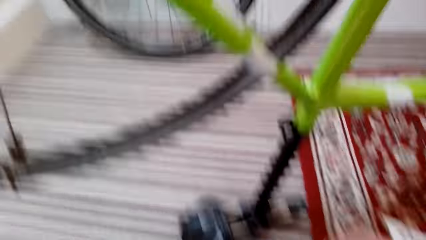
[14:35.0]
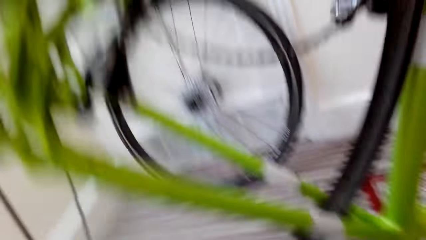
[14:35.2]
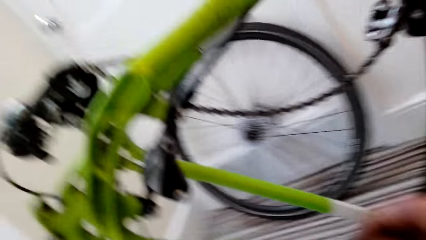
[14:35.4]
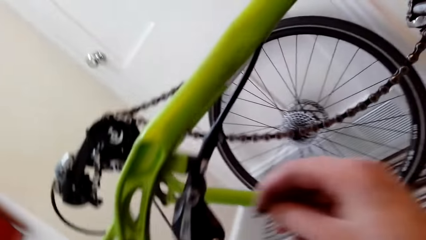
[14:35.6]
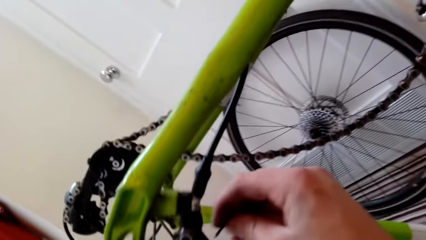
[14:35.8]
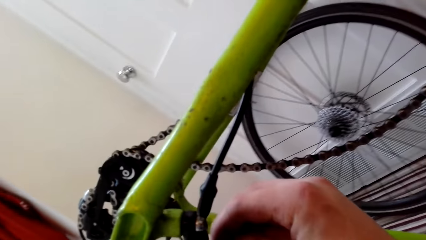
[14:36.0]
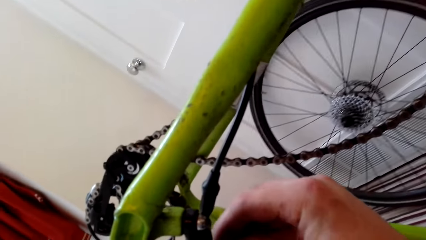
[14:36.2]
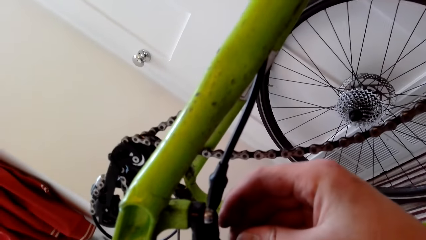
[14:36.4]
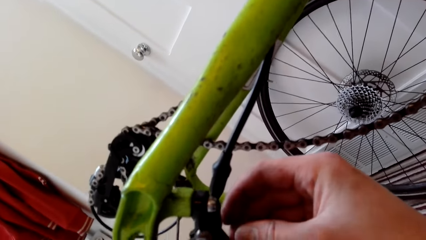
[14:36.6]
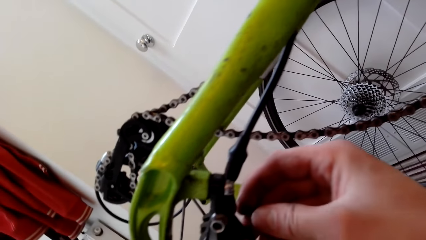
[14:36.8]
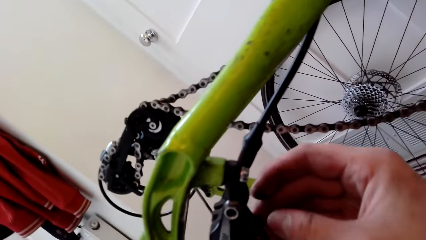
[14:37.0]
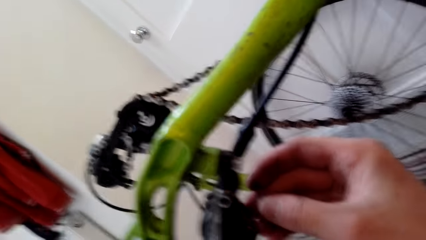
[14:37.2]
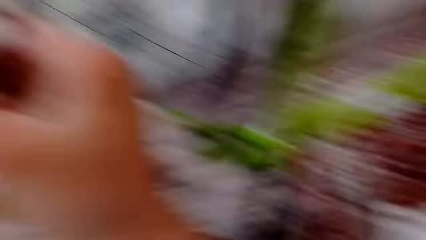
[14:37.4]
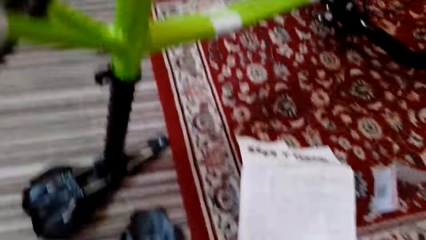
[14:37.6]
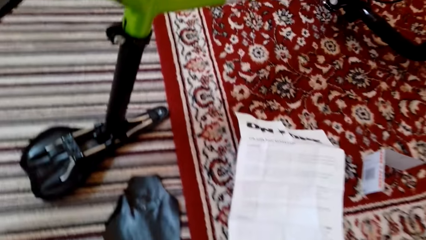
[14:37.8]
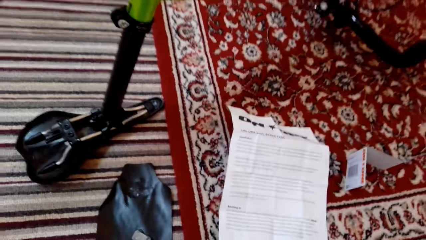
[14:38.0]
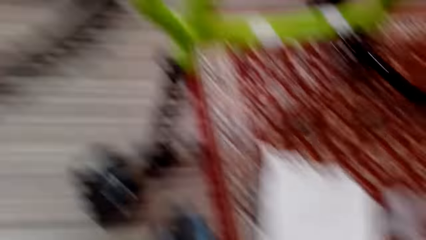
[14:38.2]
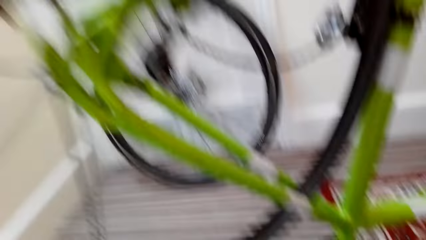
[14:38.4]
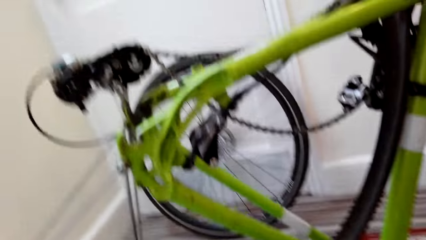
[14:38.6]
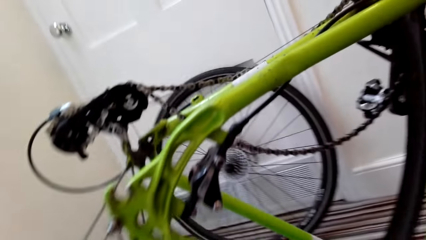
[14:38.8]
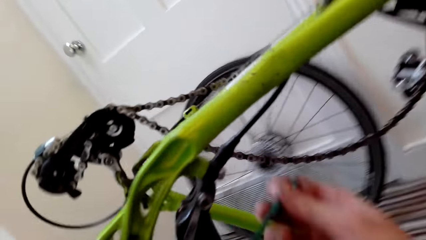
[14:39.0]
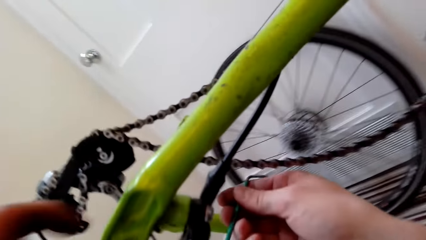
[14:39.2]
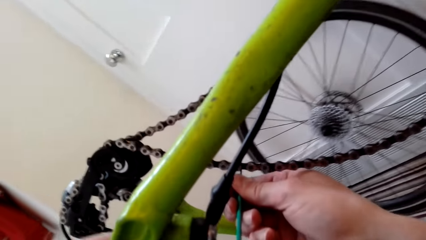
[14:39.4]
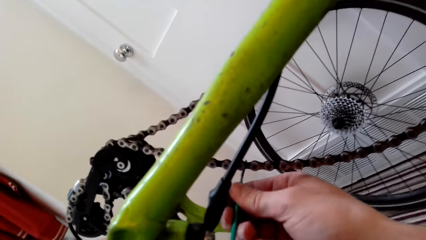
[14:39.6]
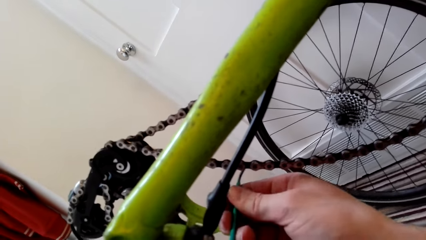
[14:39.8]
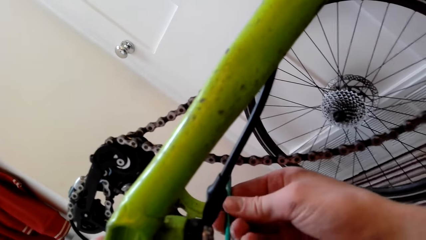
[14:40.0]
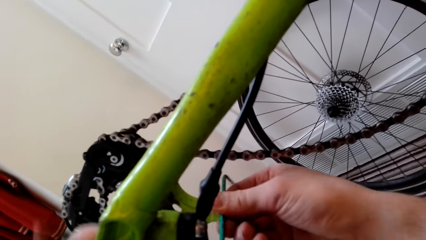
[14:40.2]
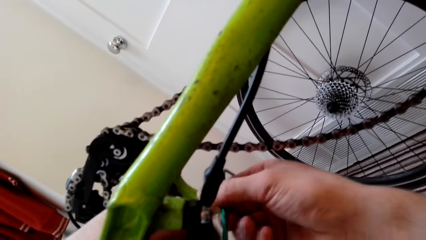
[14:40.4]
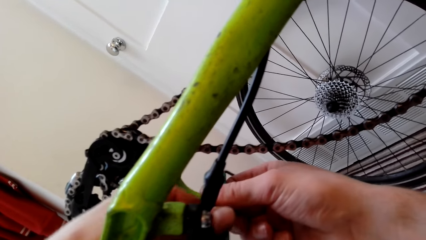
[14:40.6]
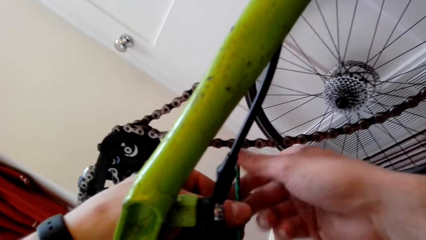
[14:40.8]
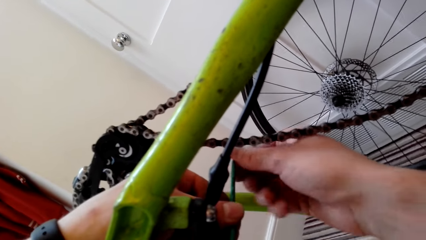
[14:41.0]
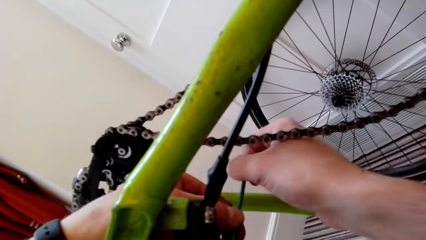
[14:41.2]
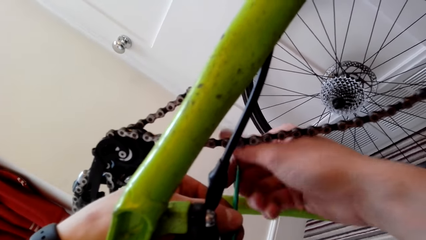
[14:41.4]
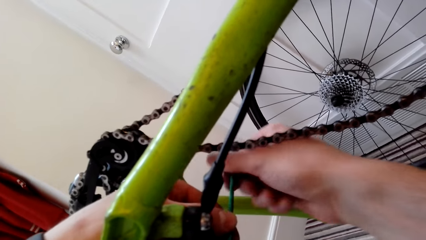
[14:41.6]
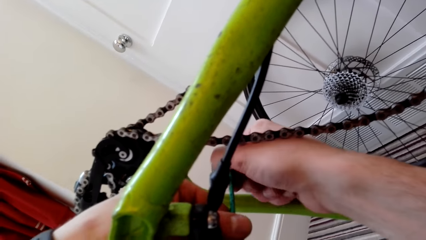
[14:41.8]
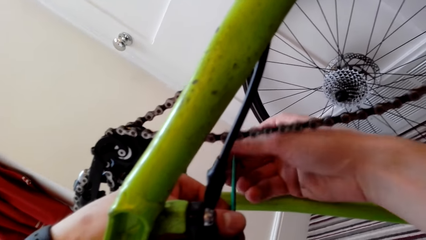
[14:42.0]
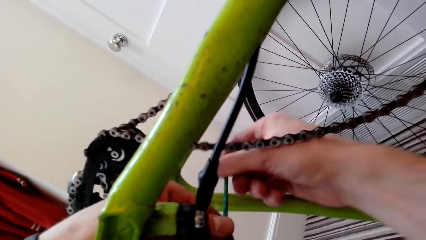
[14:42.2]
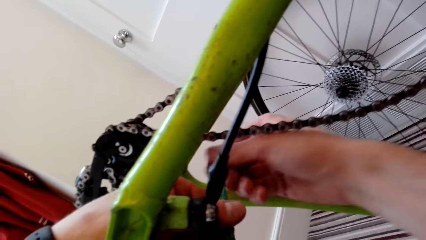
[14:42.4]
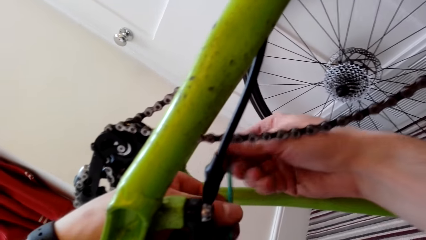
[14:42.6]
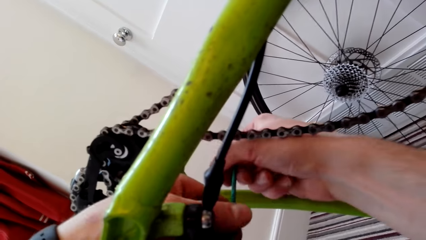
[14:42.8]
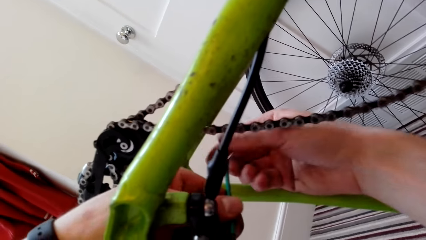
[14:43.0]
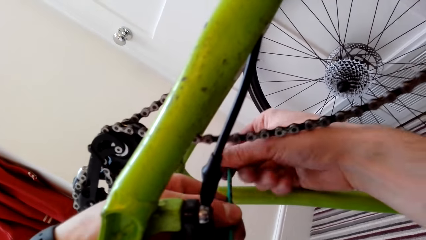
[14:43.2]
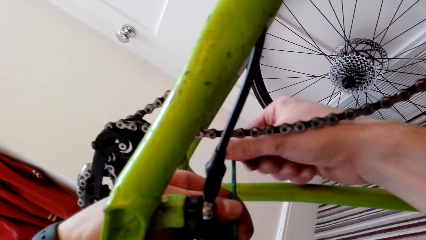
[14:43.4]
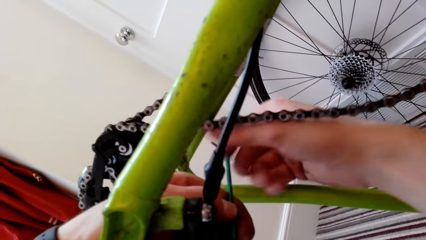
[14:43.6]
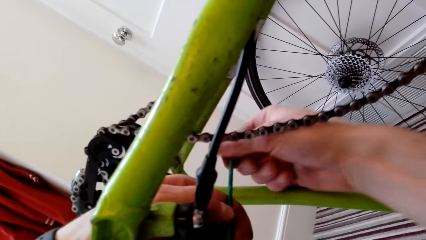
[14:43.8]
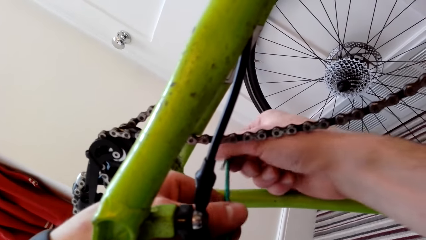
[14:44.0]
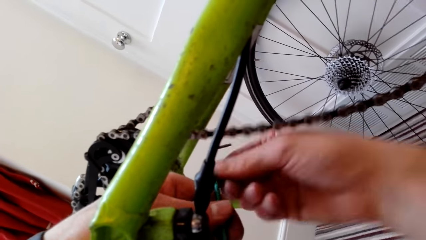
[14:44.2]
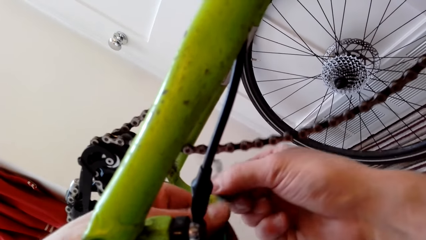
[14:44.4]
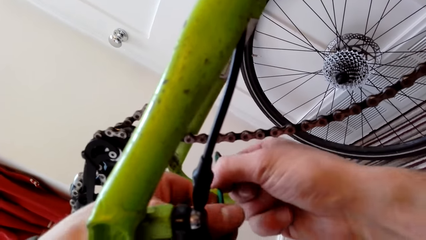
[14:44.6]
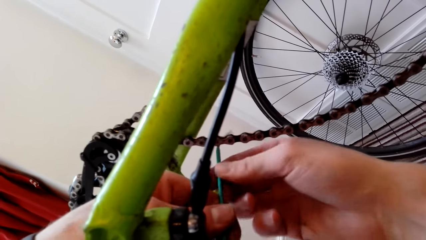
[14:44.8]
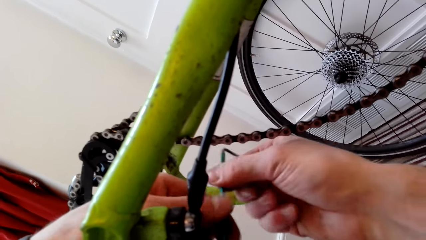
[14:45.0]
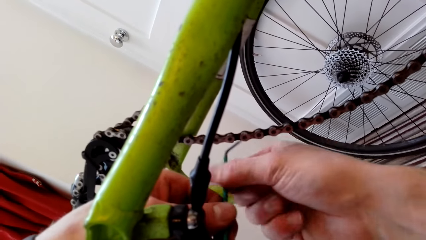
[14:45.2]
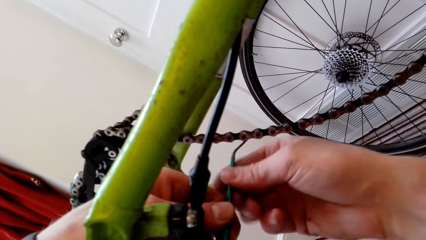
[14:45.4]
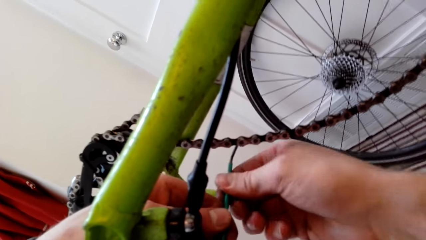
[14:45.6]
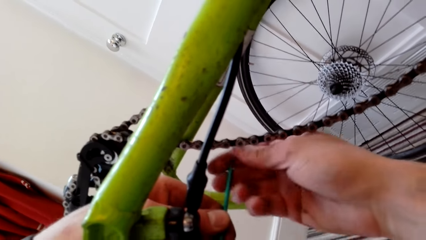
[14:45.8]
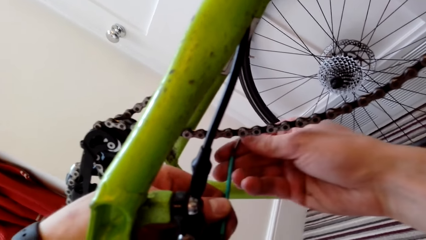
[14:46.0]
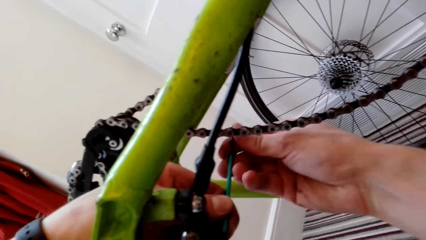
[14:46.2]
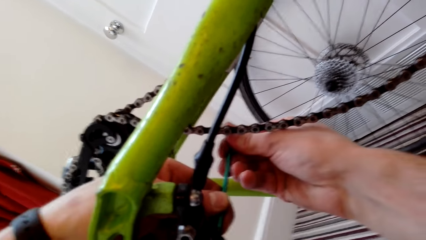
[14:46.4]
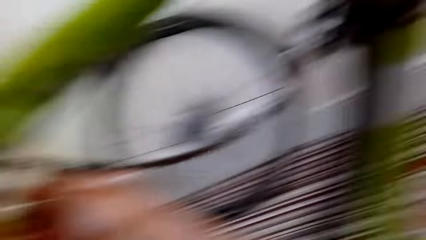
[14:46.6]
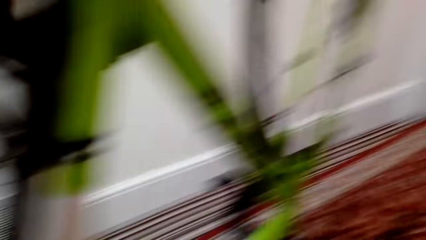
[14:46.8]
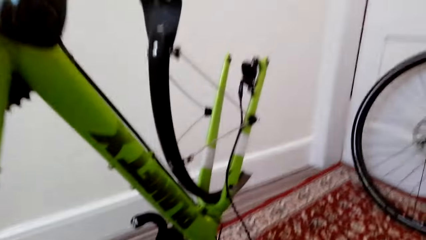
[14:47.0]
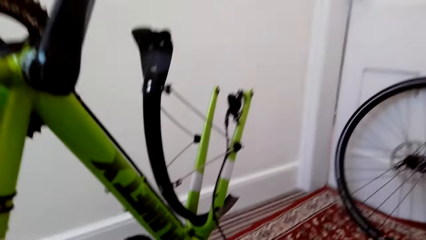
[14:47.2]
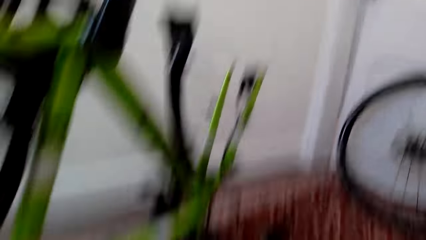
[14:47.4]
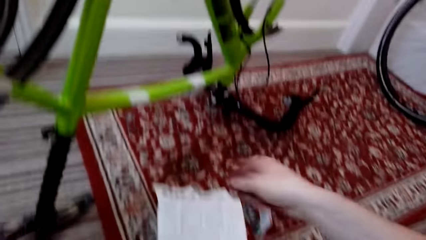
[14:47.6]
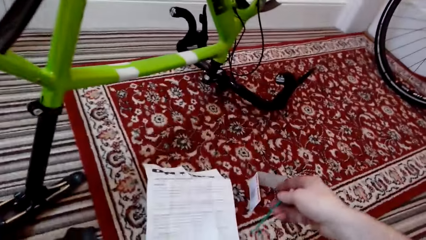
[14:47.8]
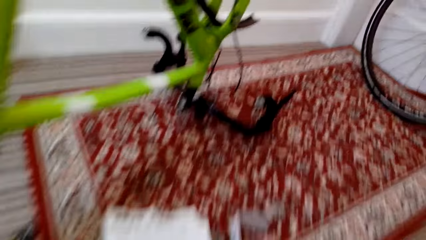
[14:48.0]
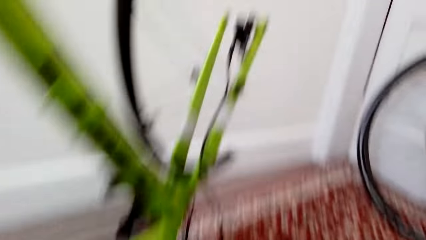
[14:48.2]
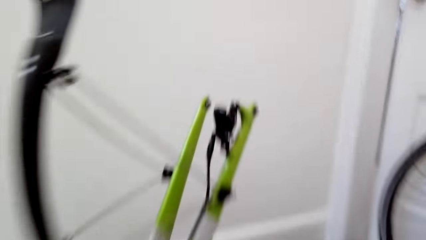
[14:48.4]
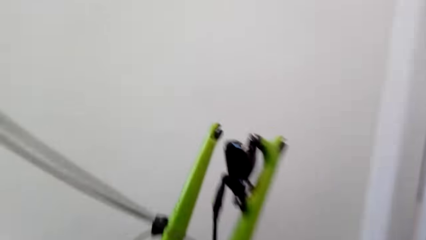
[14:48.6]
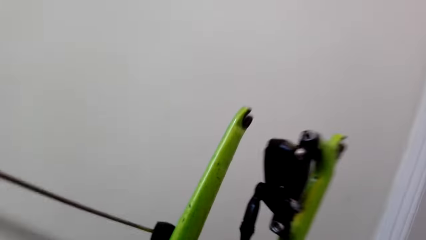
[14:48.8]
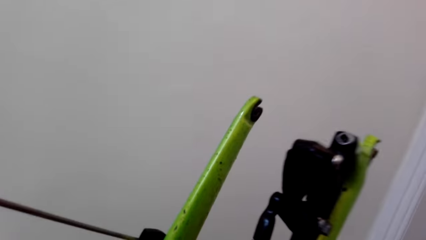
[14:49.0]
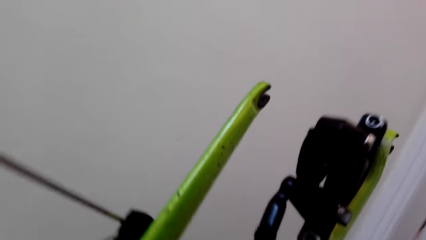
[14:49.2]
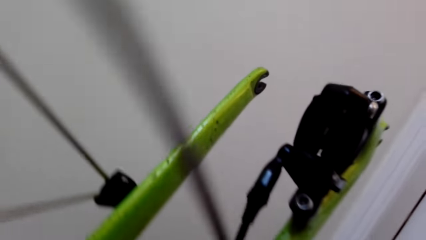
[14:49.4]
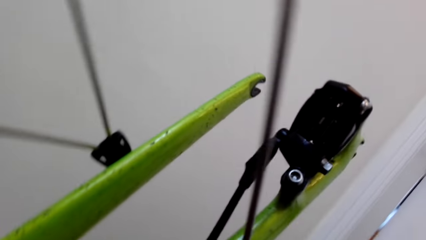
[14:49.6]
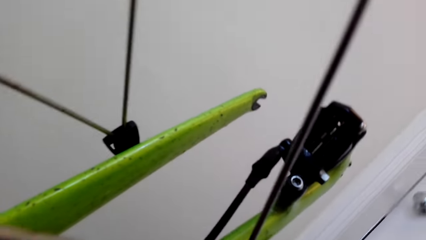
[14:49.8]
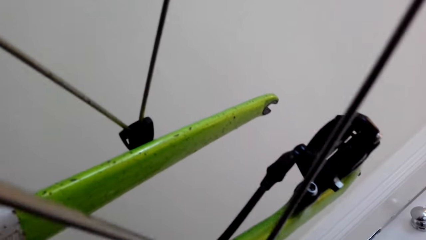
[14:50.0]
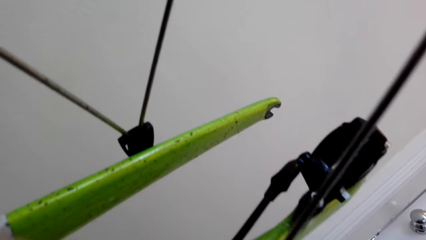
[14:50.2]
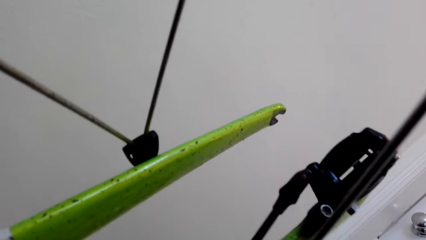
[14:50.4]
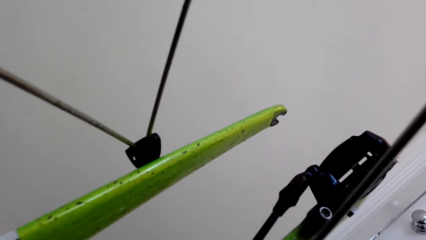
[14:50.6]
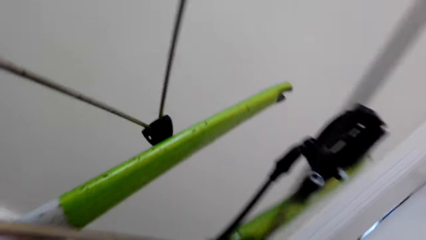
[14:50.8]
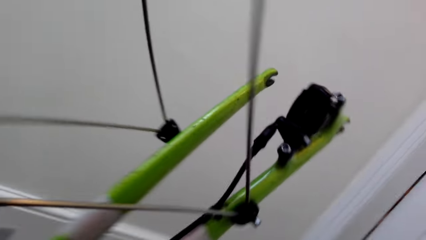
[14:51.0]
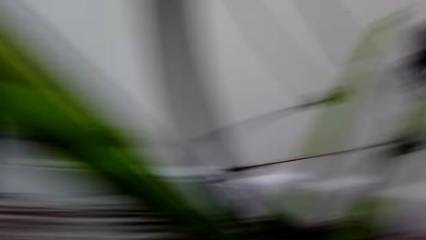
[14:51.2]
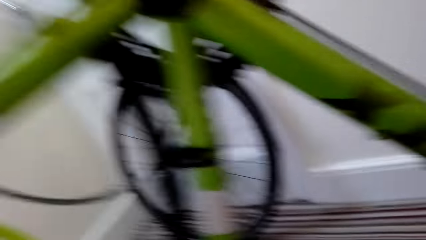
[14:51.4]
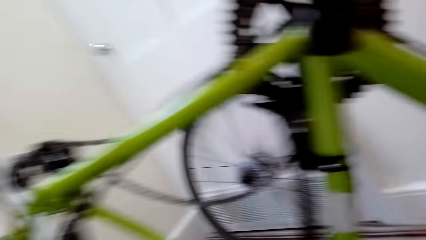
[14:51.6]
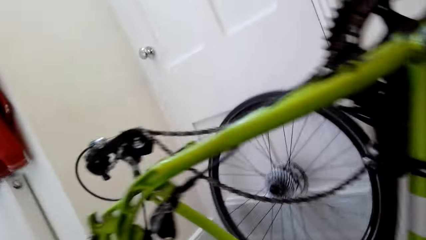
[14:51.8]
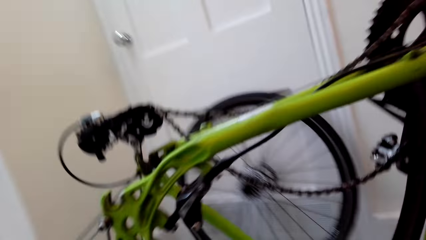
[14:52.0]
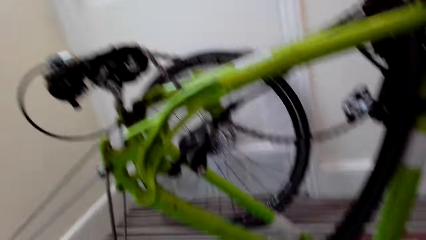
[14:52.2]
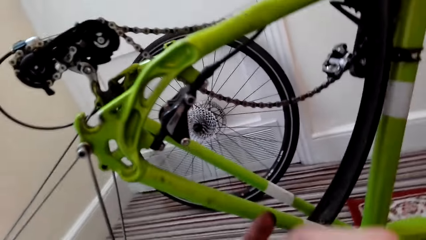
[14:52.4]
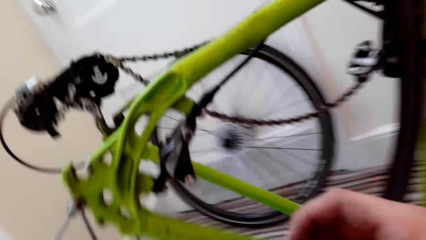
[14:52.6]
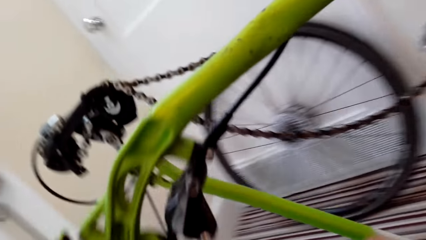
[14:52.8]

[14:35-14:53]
The camera wearer fixes a bicycle part using a tool. They look around. They fix something on the bicycle with something. They look around.
